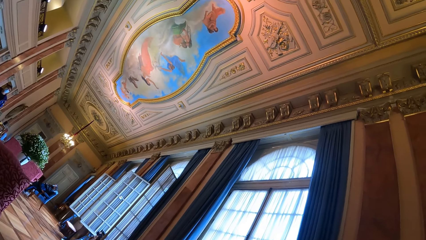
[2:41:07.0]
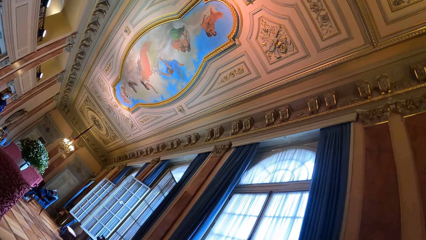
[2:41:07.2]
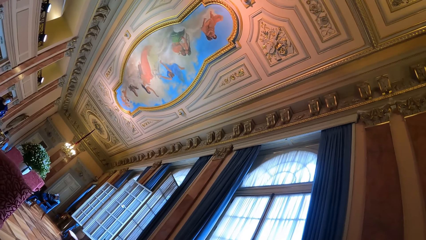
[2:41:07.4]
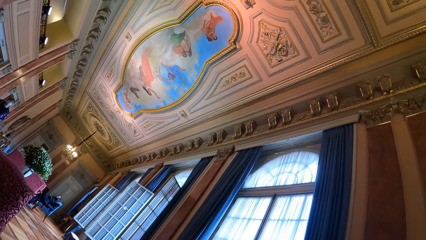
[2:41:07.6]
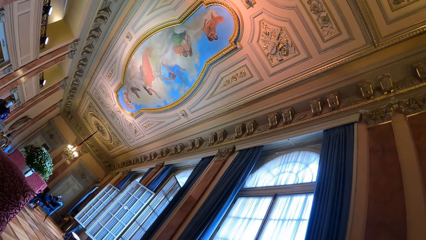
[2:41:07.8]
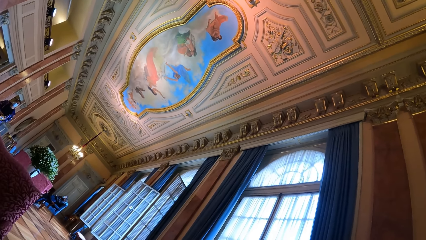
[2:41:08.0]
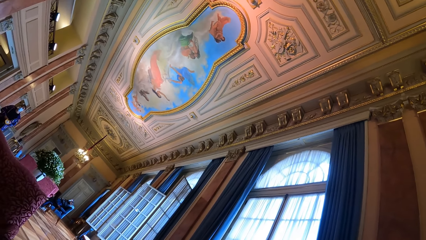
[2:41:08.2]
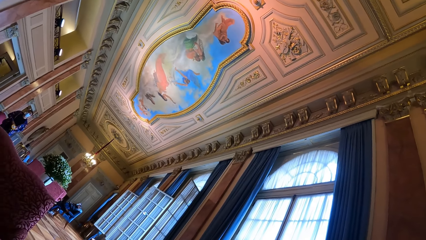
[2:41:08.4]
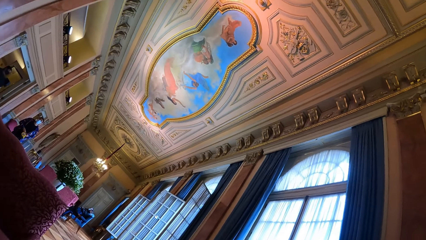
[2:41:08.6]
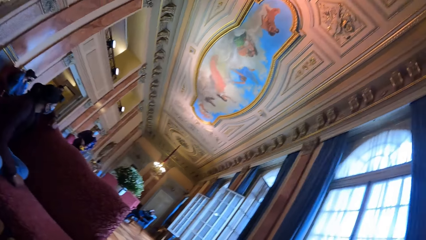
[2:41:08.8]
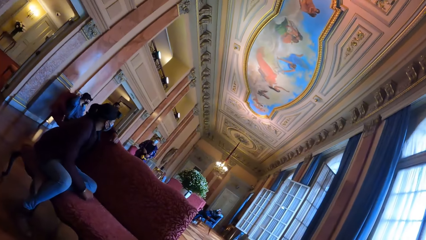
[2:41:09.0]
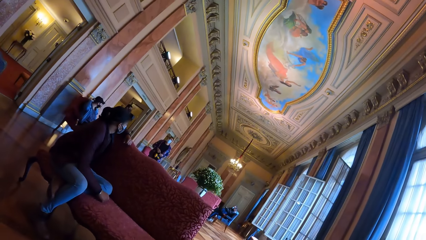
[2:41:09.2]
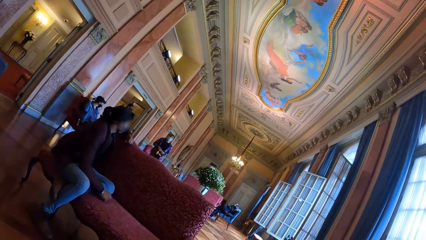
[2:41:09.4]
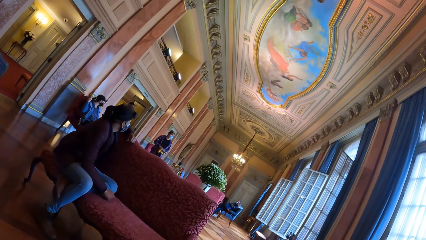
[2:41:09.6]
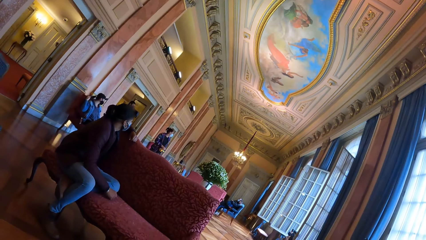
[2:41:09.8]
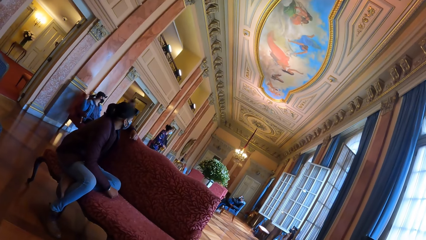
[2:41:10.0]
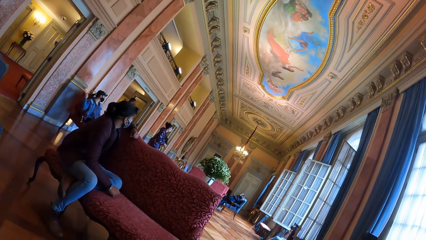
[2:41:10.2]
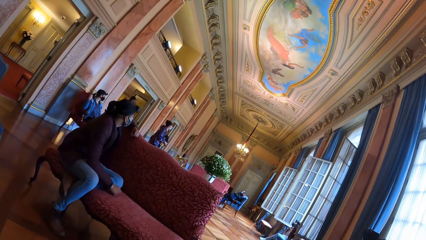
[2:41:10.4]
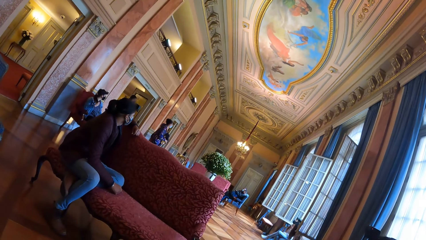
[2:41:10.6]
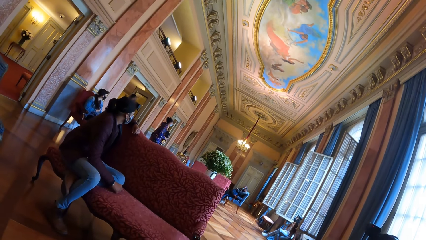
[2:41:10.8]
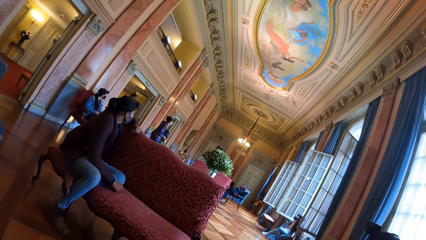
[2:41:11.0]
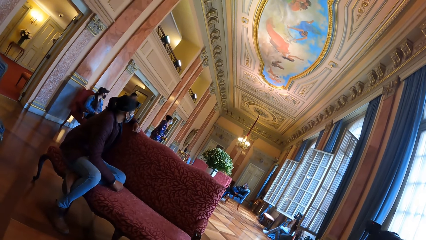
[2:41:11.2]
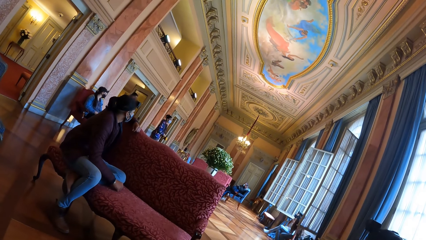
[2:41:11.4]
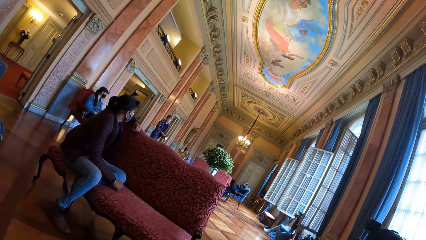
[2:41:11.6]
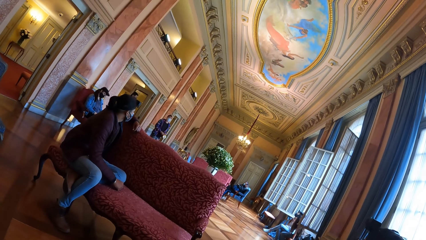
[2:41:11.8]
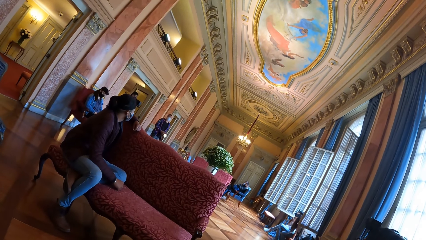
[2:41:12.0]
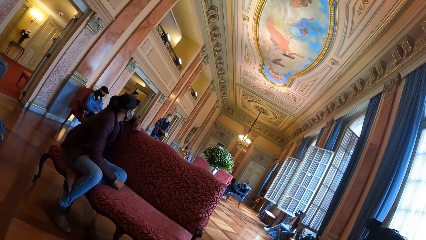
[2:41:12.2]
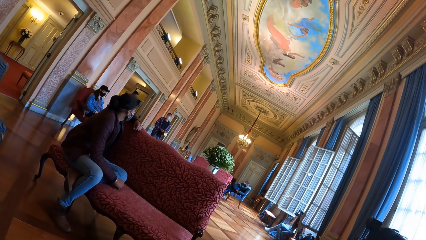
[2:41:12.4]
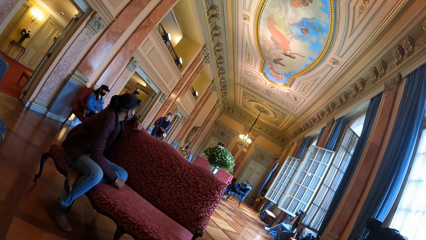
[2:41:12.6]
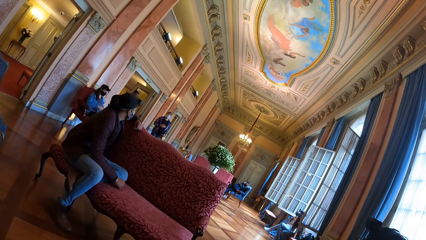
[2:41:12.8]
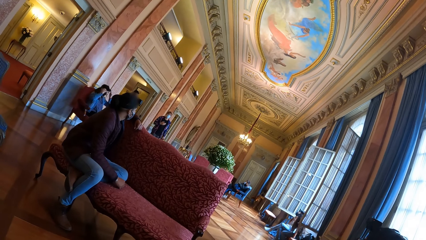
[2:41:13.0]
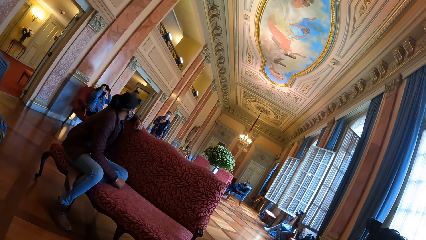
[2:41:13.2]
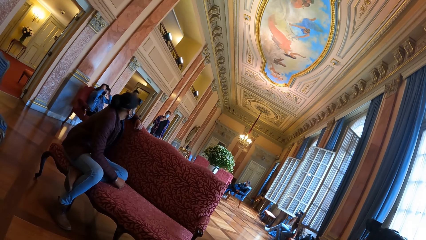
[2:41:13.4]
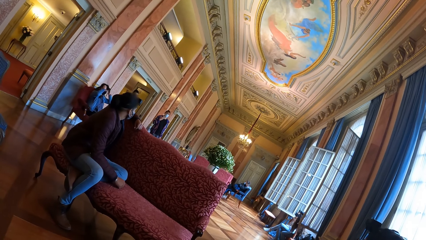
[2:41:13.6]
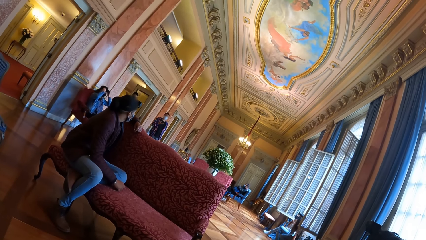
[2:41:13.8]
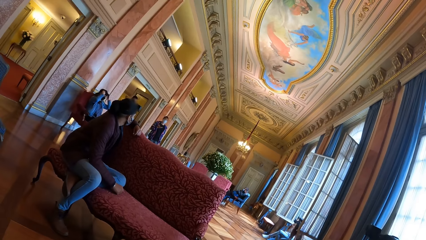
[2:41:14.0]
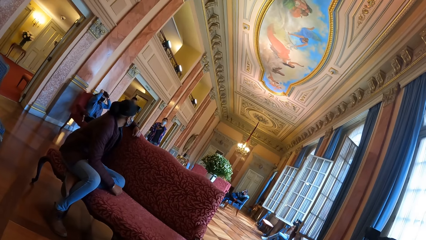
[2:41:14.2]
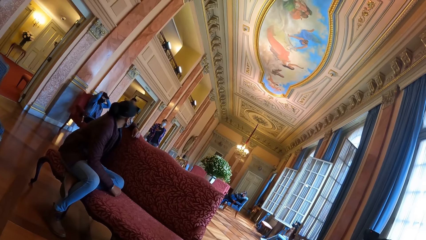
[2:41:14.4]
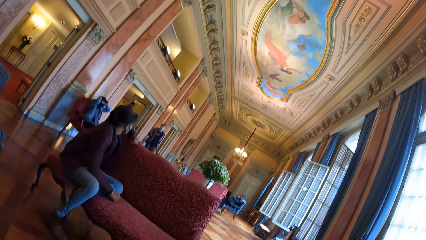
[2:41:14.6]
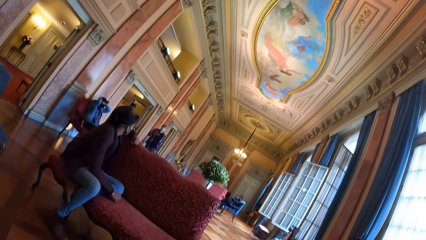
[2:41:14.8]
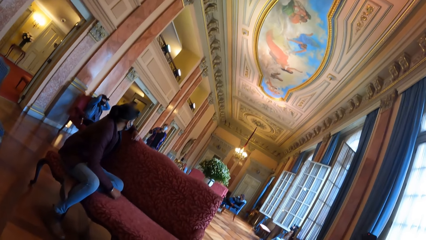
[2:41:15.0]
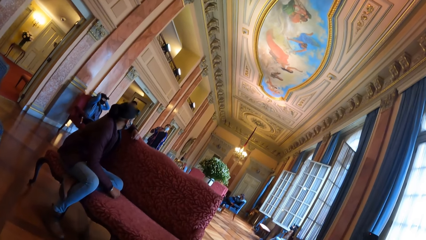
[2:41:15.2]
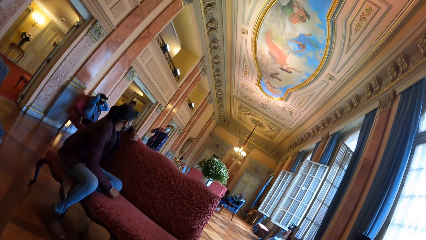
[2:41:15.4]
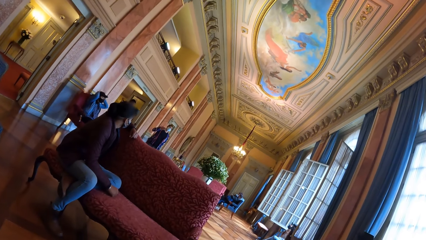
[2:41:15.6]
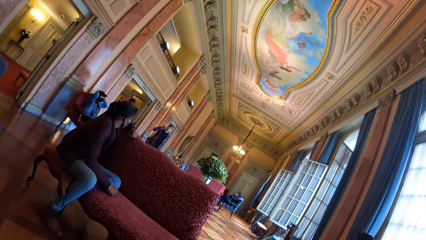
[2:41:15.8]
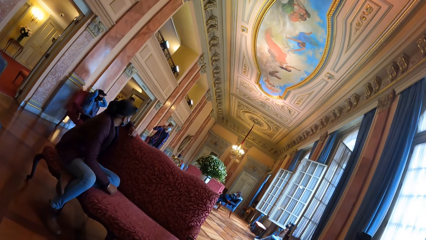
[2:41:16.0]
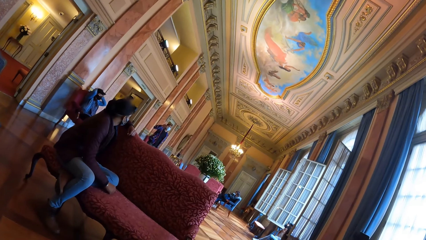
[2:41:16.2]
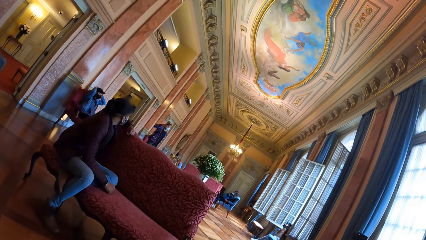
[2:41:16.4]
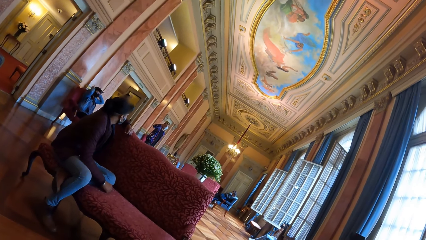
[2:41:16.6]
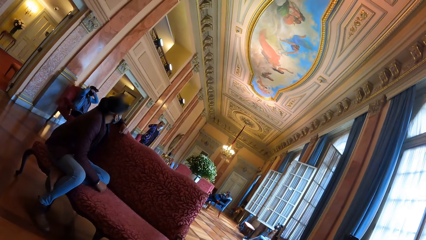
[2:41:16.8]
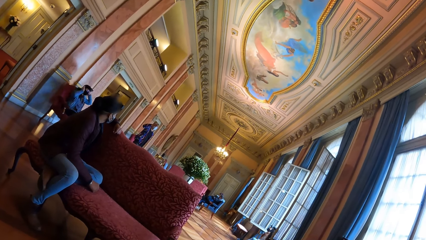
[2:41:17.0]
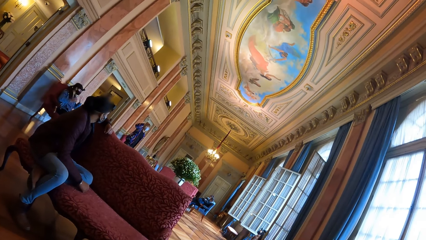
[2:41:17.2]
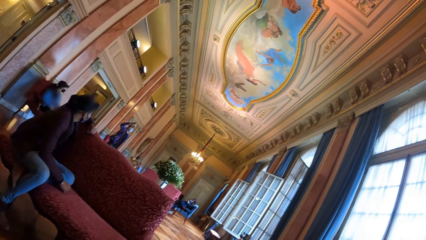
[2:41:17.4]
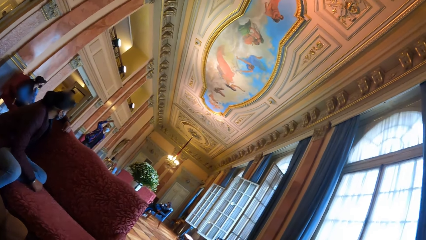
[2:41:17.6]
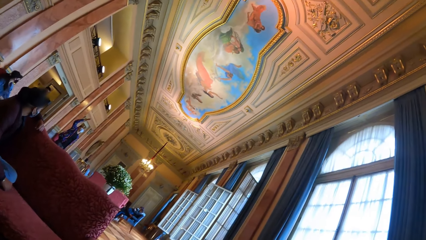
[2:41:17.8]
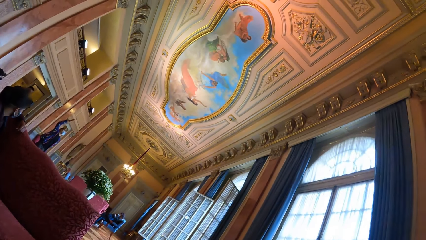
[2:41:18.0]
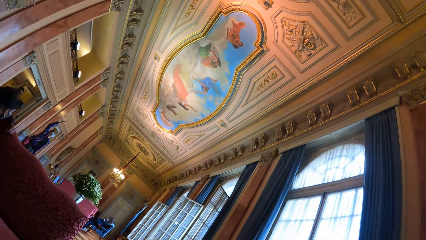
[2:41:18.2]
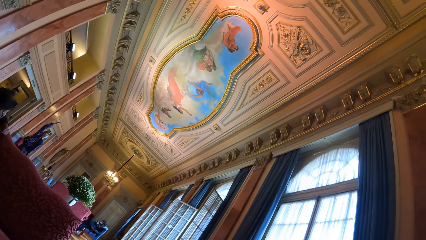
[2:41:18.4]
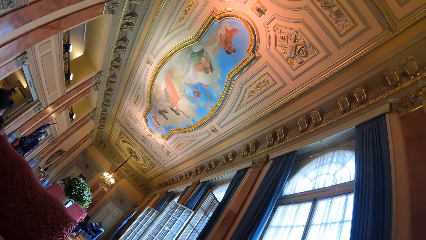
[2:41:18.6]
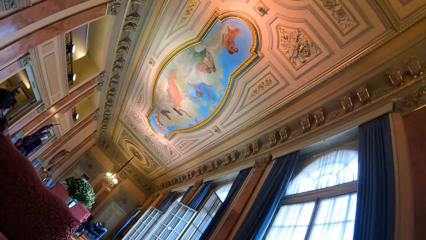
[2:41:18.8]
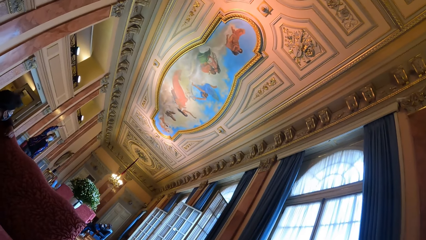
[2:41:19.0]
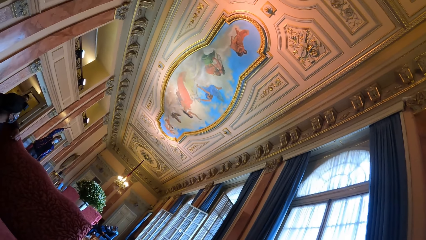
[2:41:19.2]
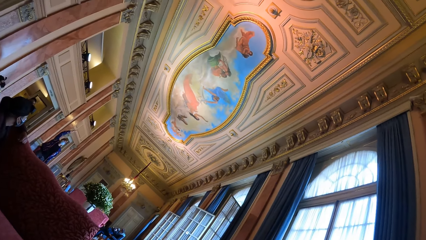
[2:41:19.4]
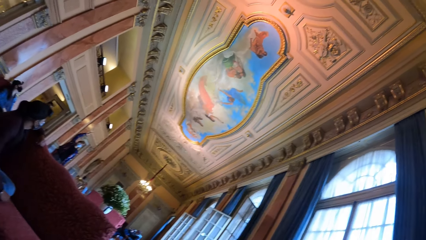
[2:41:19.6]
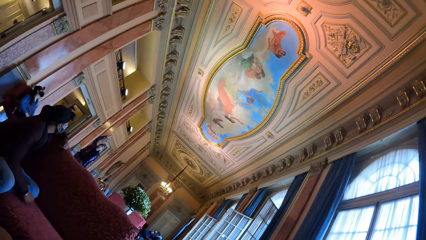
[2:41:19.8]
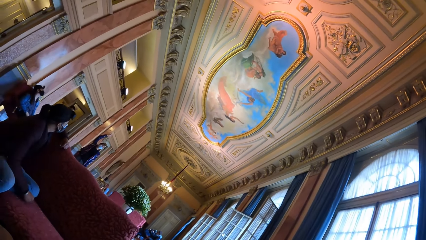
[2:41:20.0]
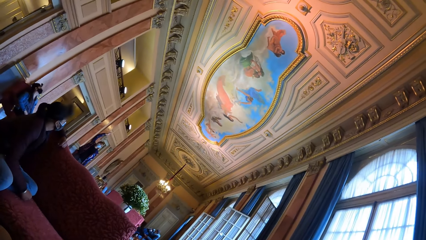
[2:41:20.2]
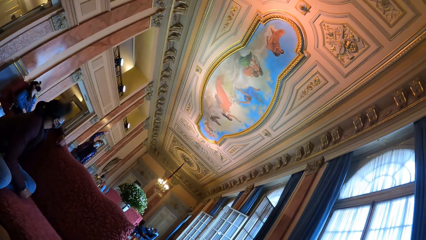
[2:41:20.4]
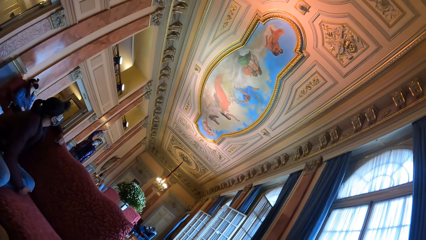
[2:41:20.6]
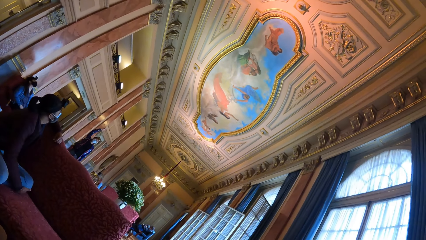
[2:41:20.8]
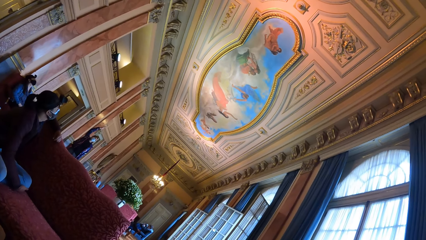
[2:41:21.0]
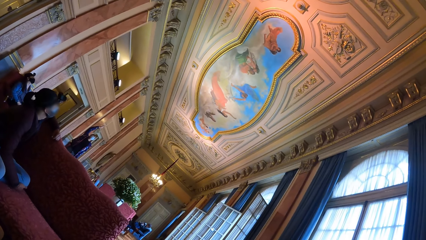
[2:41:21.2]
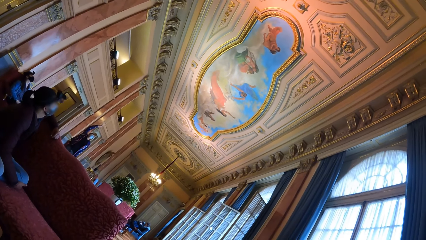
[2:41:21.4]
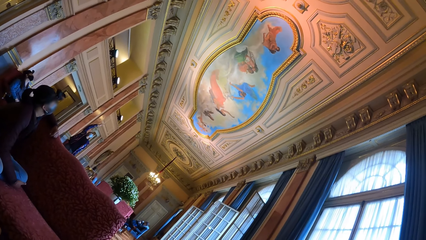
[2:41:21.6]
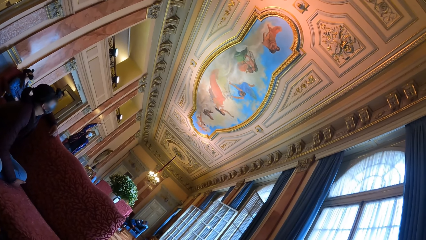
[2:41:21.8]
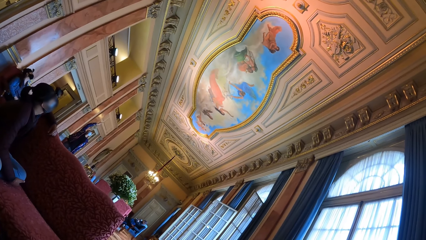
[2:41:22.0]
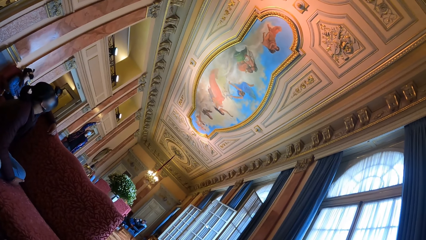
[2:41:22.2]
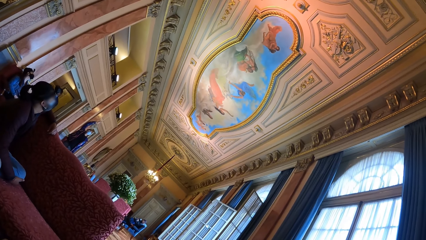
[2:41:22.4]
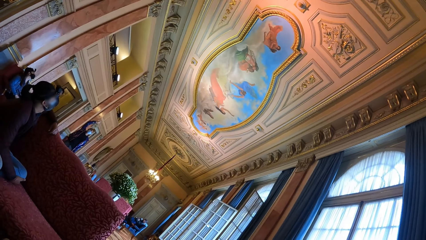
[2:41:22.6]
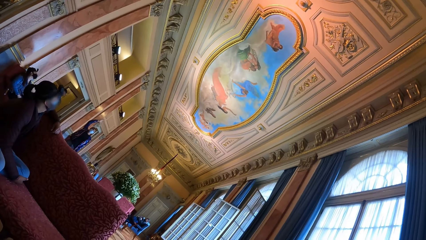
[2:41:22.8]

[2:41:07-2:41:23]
A man talks to the crowd. The camera wearer looks at the man. The man holds a flashlight. The camera wearer looks at the man. The man talks to the crowd. The camera wearer looks at art on the ceiling.
